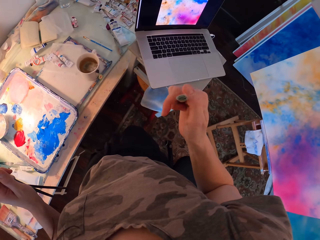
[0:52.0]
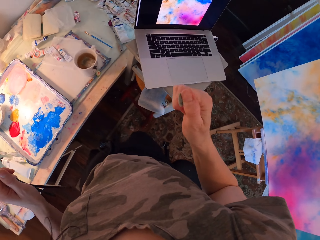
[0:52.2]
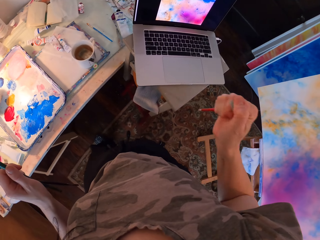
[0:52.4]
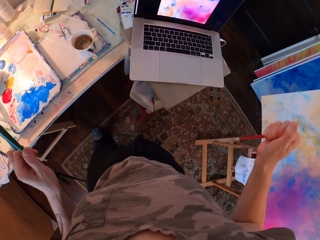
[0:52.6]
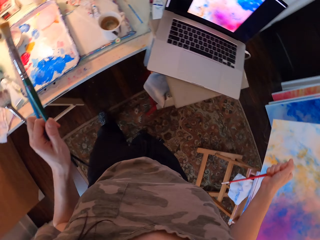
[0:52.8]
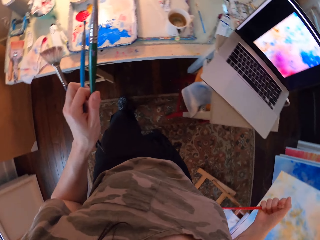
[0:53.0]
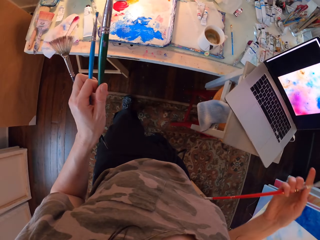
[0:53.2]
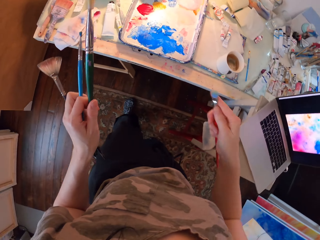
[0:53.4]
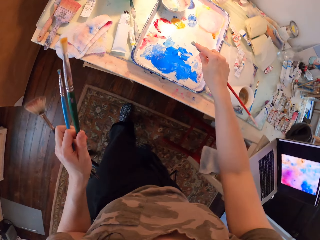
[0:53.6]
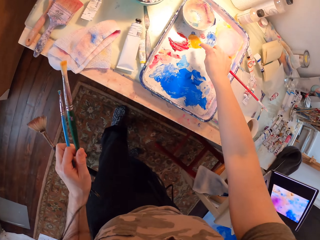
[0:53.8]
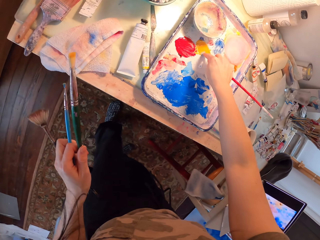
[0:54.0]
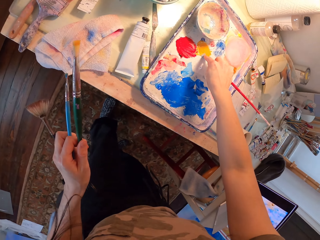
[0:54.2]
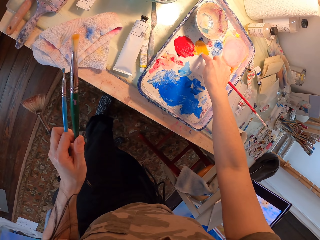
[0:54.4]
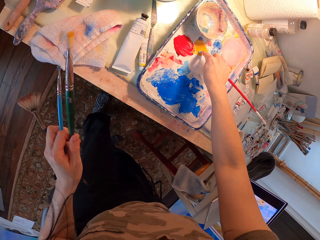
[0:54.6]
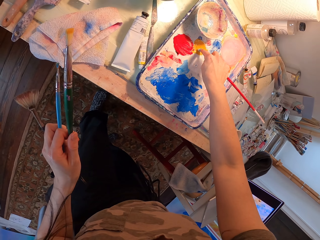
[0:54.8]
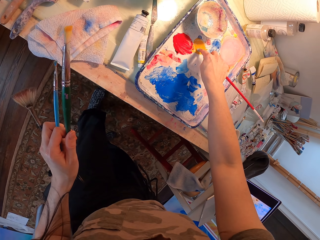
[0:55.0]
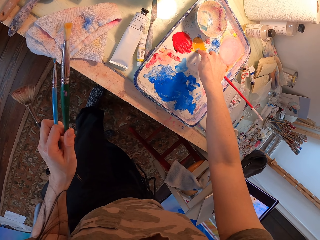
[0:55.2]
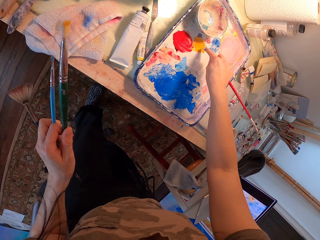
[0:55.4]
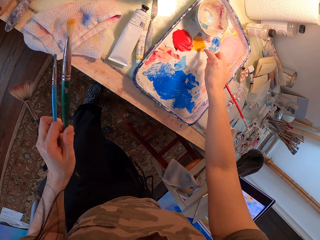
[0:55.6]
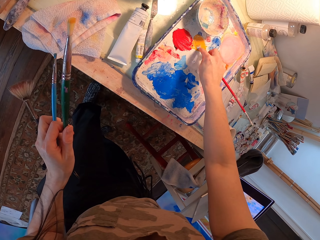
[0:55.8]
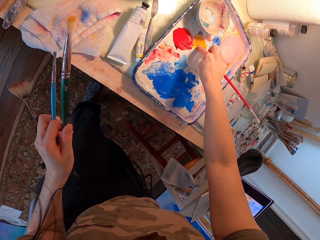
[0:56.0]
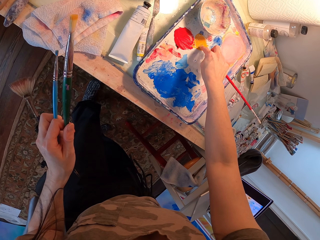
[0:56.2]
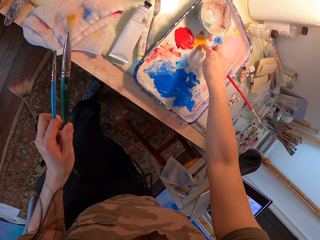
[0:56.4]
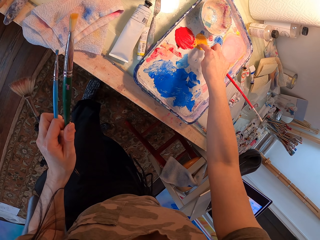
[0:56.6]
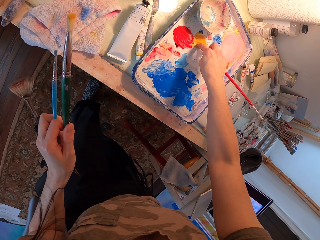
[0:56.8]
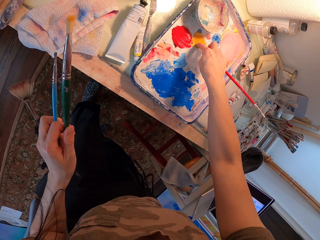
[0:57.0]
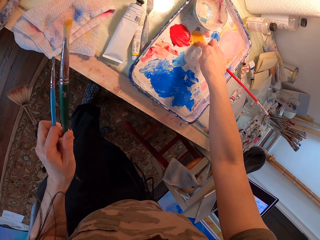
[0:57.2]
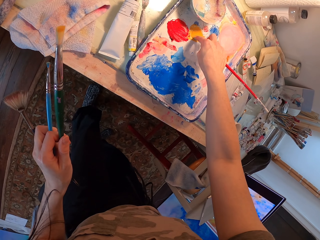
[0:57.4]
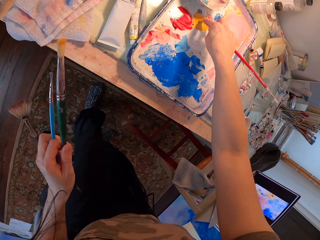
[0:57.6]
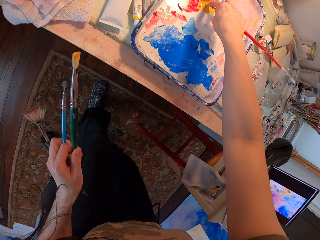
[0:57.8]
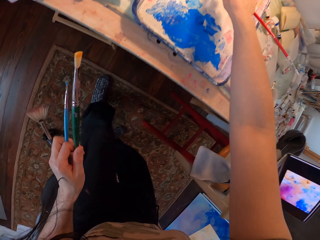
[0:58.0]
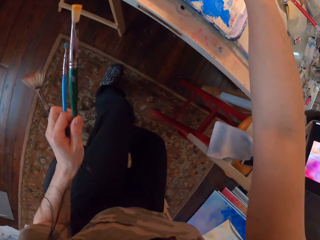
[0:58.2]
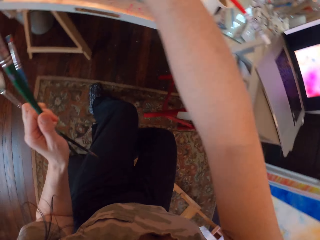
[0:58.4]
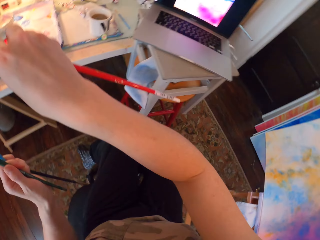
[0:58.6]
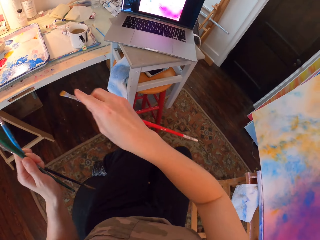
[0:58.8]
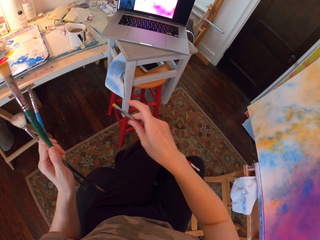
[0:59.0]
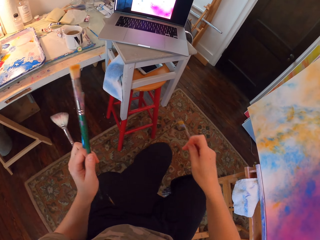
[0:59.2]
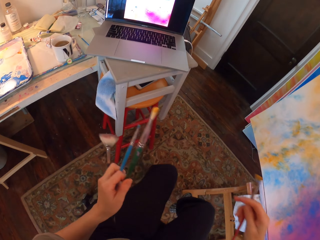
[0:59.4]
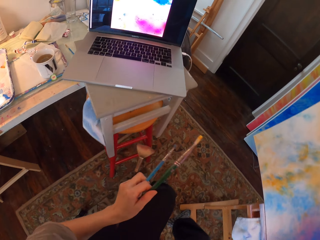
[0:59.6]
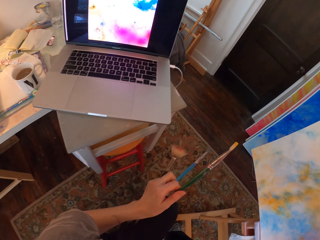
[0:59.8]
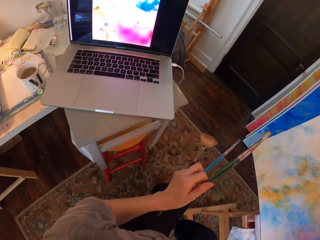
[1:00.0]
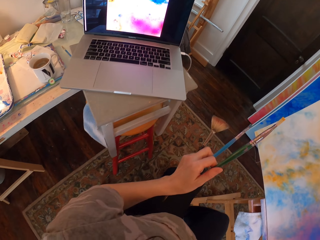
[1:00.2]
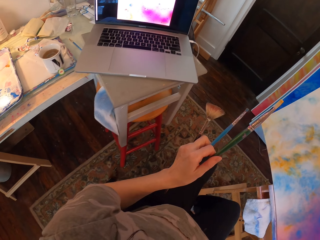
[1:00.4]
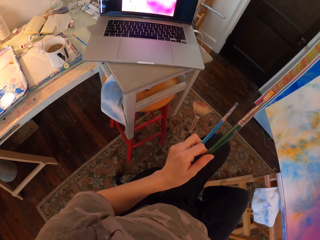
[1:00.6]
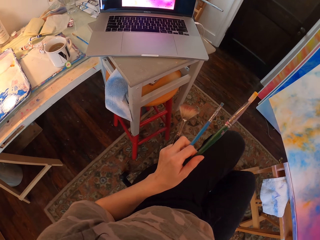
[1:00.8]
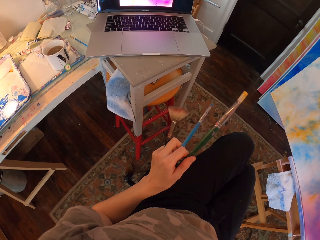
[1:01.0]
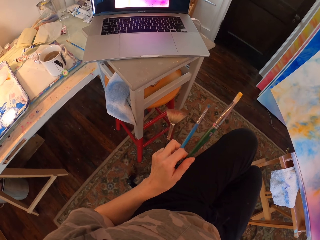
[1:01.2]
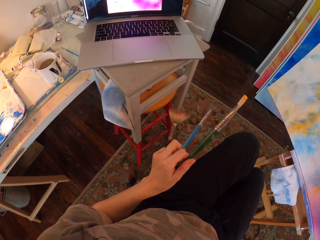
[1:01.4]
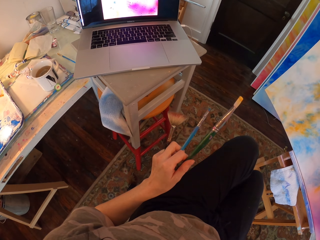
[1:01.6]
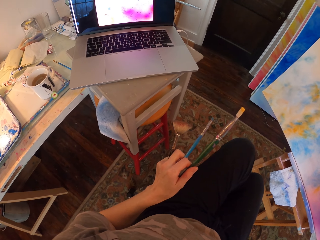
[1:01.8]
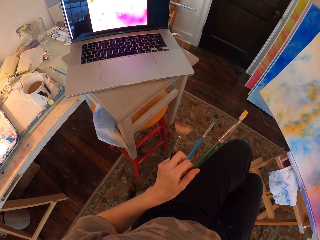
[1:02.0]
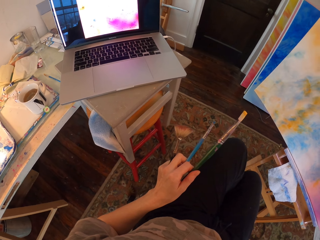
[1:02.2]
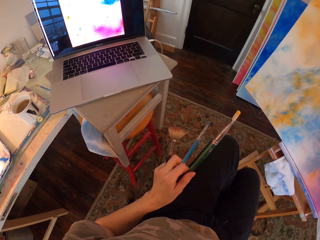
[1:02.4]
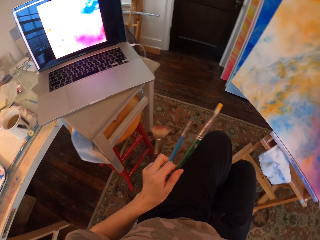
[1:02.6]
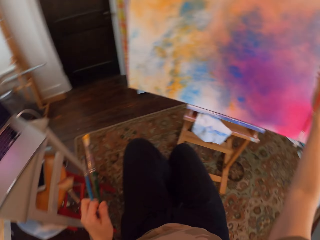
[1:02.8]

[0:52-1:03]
The camera wearer dips the brush in ink. They turn around.

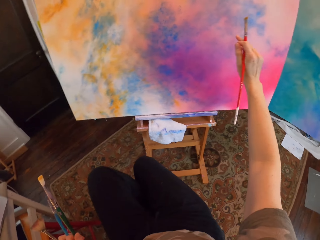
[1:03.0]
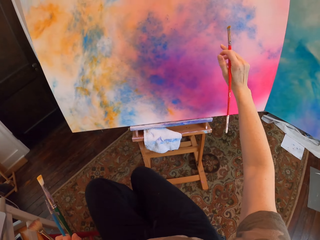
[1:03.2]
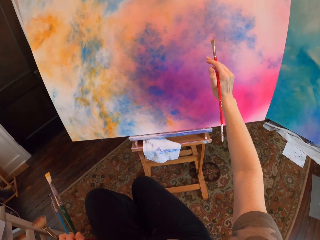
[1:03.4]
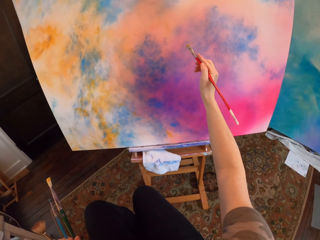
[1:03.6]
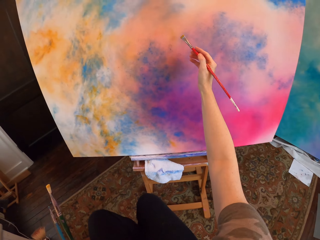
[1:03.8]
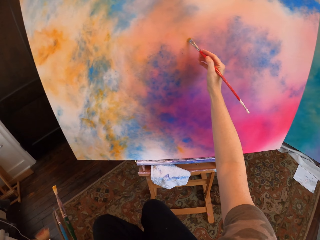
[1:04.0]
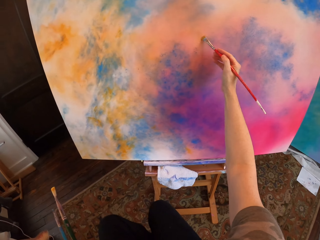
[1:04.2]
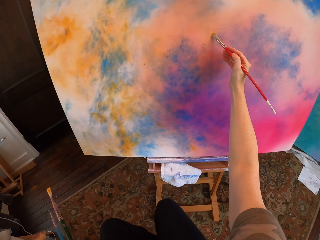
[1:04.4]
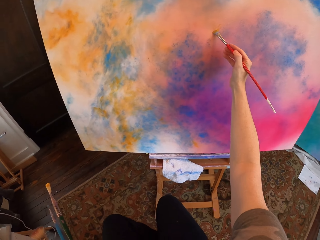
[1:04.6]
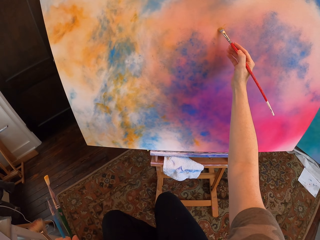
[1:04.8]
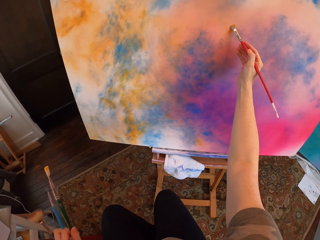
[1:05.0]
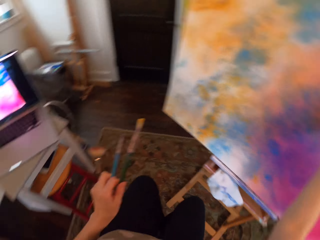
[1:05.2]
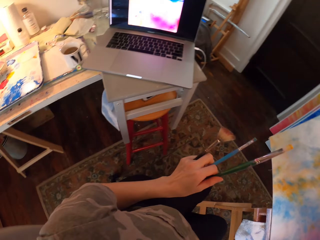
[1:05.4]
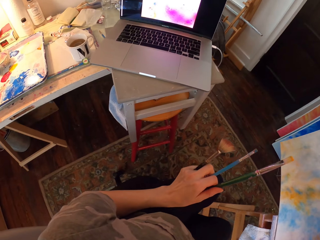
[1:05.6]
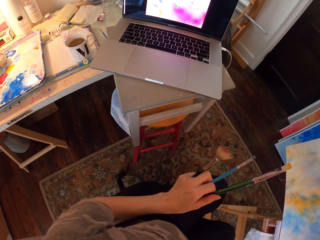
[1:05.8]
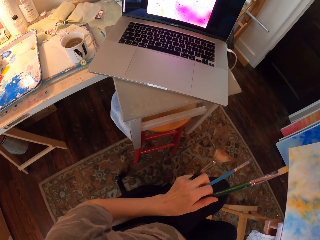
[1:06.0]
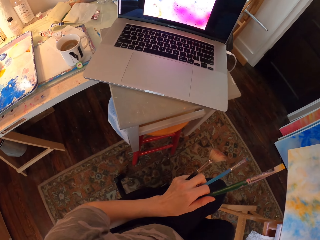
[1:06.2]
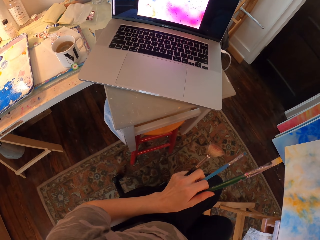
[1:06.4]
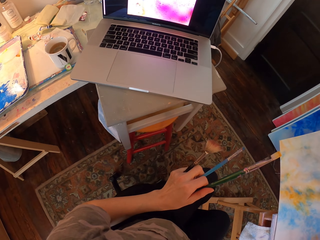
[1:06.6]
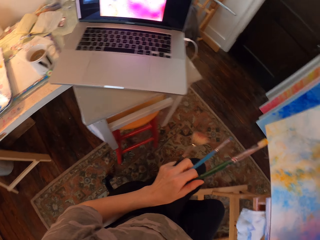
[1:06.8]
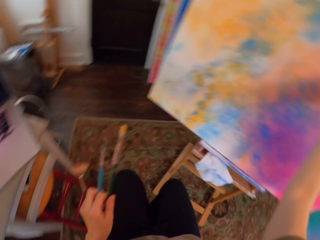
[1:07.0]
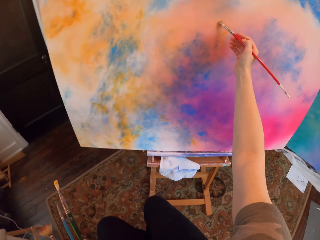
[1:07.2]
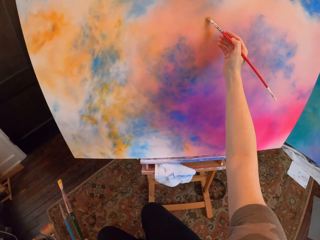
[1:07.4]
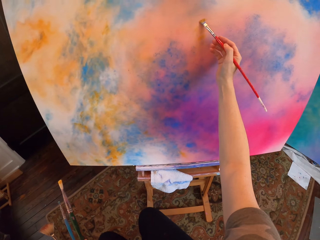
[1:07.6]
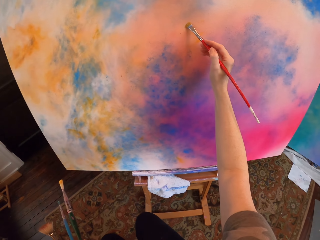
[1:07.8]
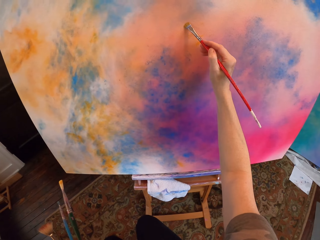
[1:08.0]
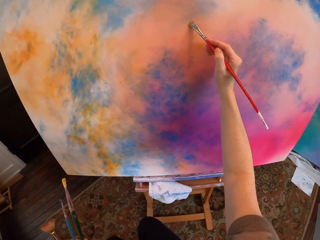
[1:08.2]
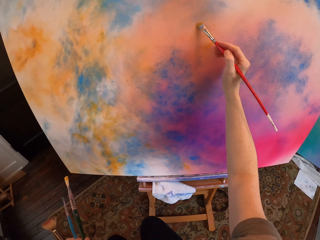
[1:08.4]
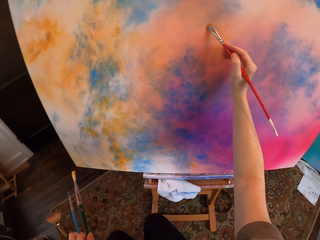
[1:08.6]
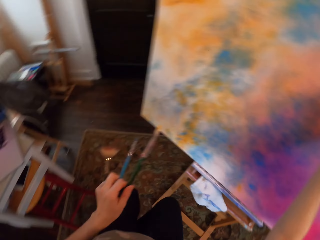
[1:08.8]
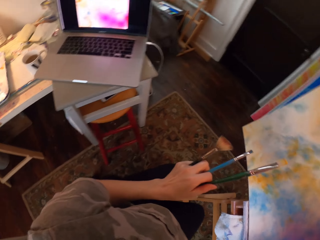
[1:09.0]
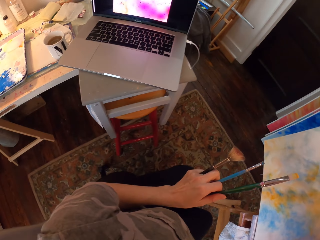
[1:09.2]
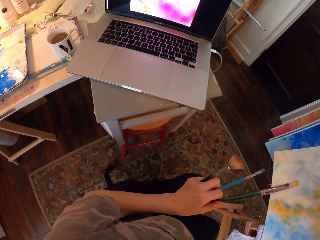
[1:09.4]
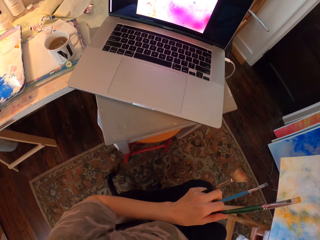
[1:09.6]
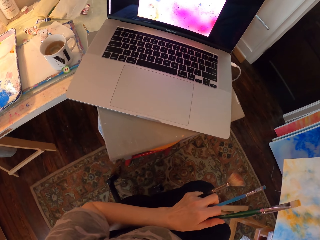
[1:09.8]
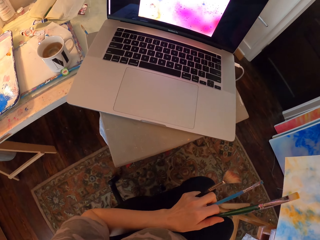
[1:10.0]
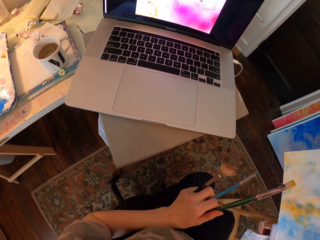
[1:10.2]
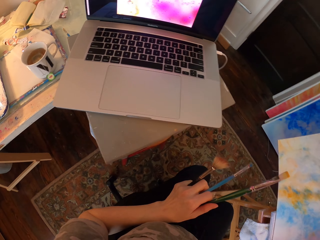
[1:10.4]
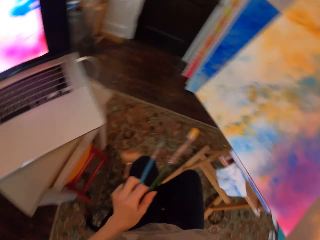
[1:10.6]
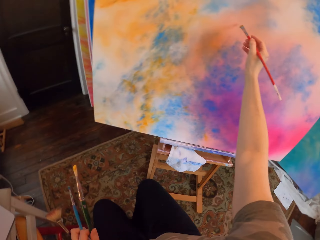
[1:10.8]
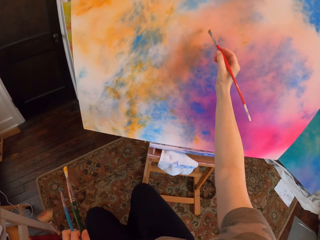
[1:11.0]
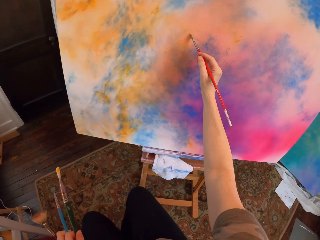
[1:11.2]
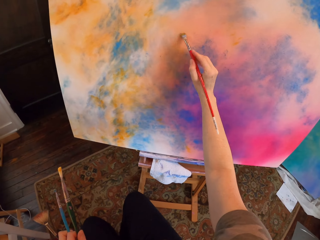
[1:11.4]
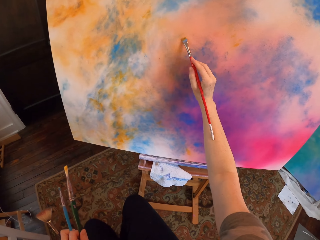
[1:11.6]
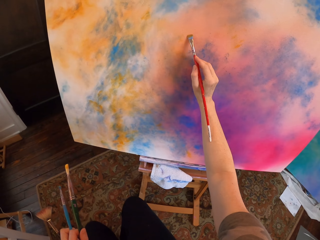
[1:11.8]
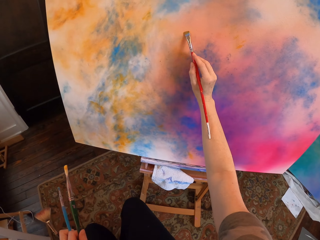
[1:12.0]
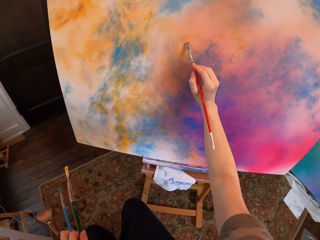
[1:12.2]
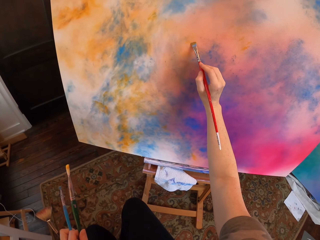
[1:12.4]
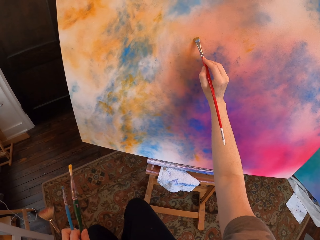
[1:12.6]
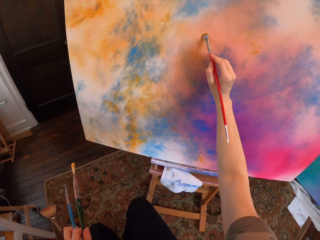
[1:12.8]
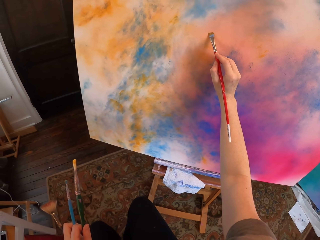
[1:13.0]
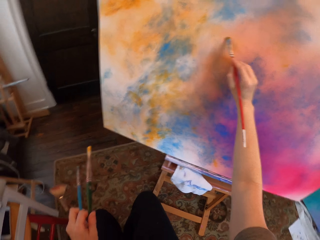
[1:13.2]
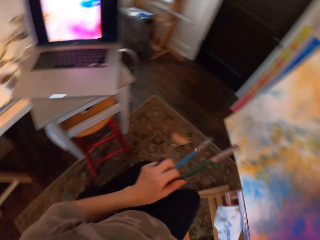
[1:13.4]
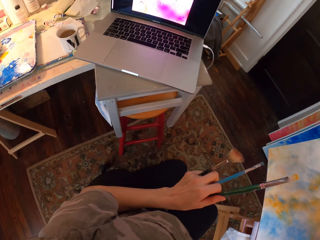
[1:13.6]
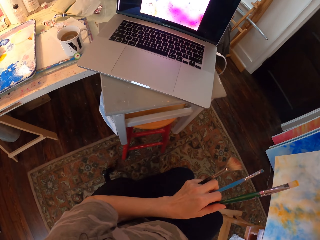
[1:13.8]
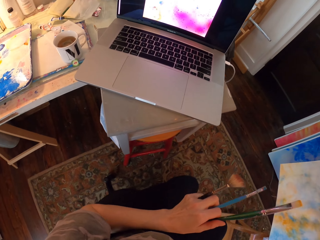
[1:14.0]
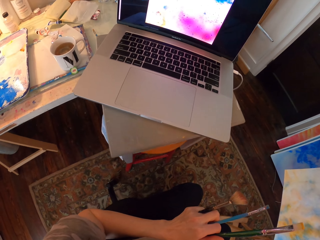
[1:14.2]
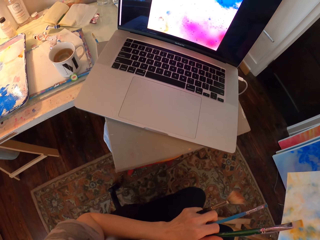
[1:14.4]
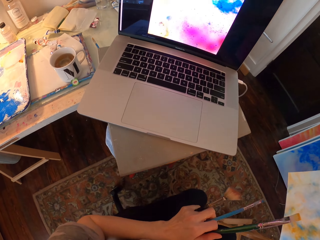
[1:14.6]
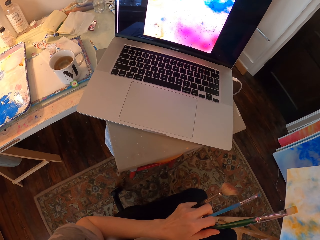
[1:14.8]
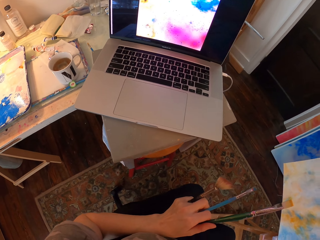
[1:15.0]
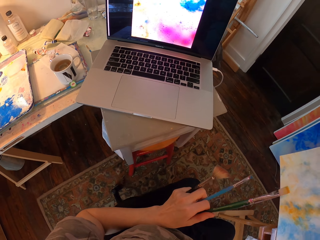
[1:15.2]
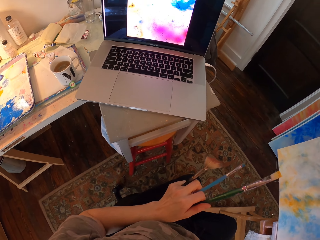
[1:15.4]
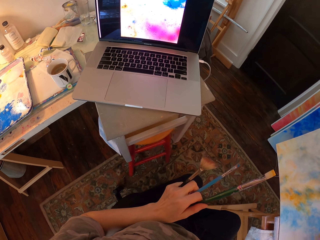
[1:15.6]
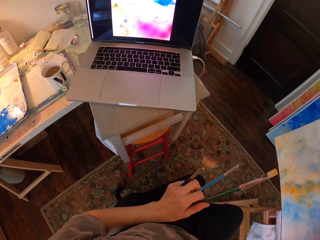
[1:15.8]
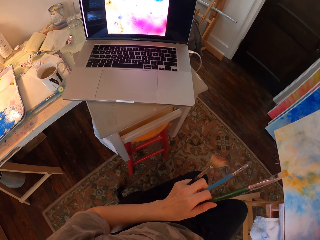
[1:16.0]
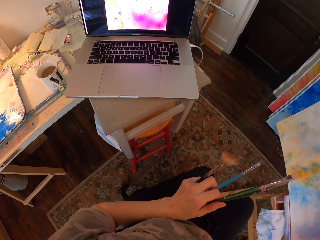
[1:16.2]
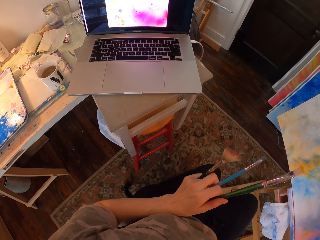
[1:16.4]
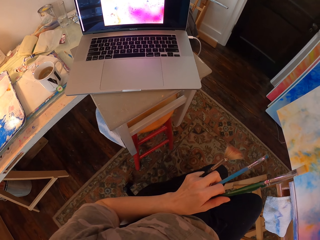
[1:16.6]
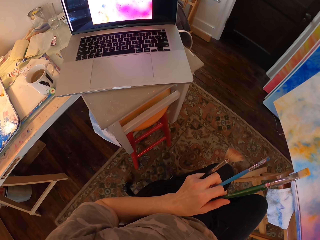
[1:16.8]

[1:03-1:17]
The camera wearer paints the canvas. They look at the laptop. They paint the canvas. They look at the laptop. They paint the canvas. They look at the laptop.
